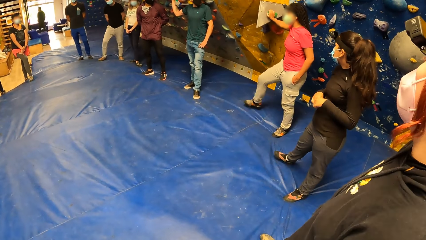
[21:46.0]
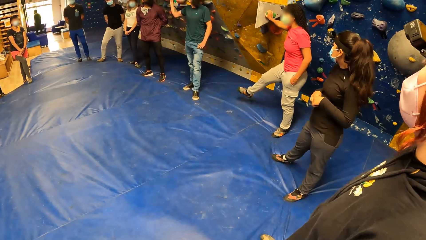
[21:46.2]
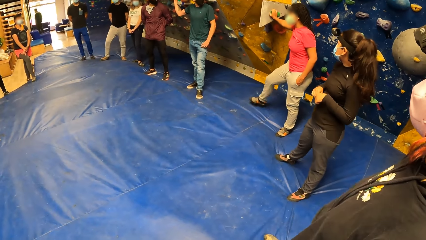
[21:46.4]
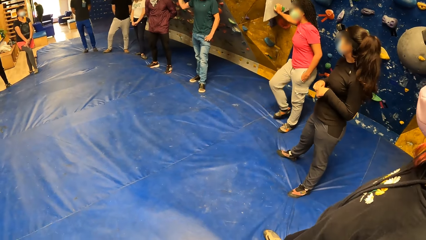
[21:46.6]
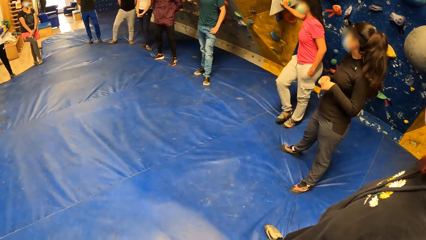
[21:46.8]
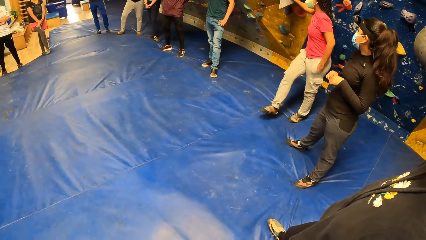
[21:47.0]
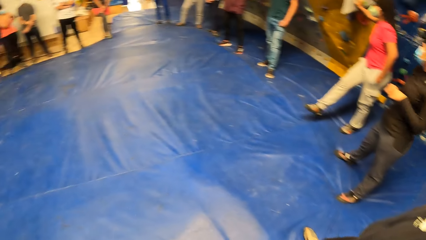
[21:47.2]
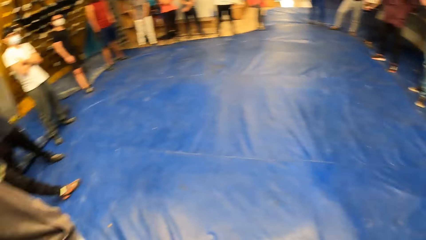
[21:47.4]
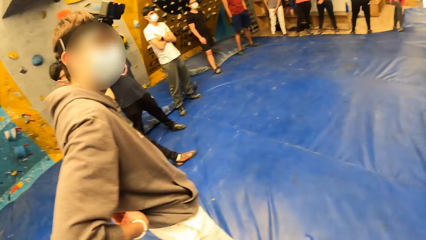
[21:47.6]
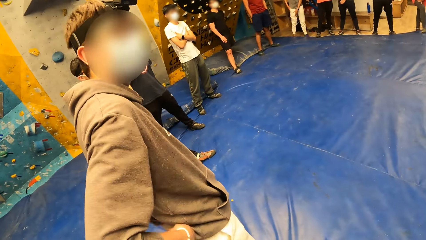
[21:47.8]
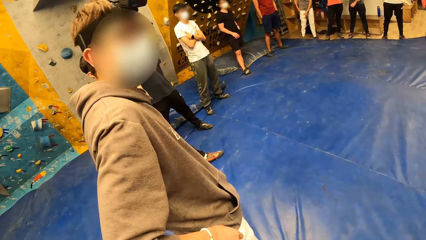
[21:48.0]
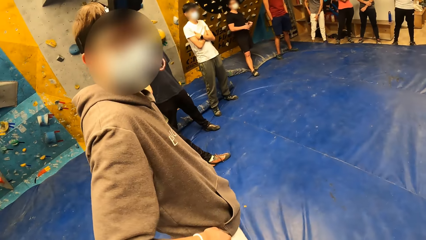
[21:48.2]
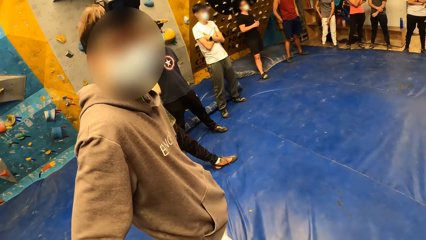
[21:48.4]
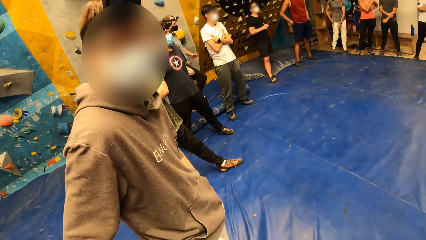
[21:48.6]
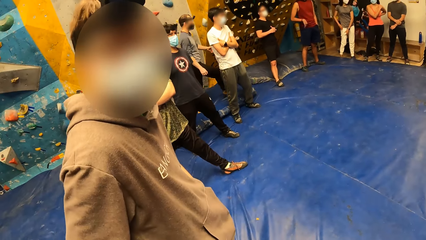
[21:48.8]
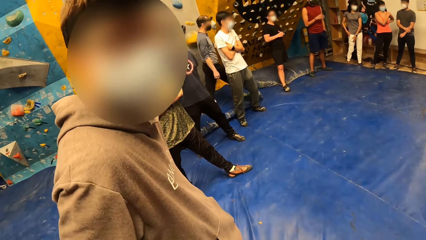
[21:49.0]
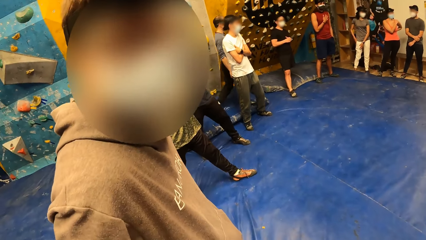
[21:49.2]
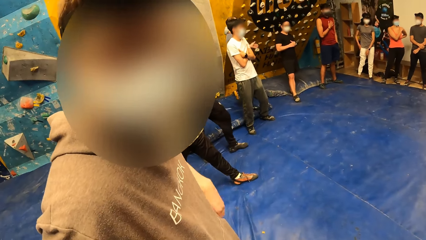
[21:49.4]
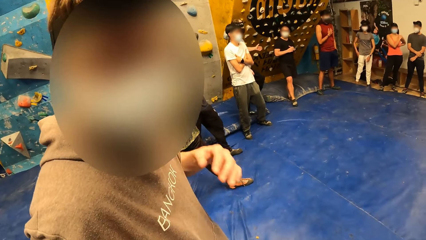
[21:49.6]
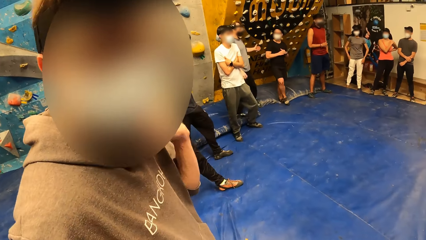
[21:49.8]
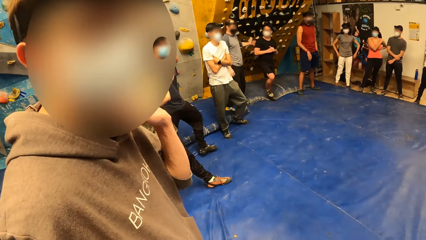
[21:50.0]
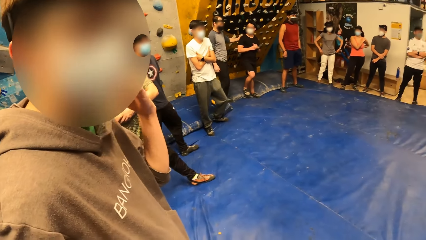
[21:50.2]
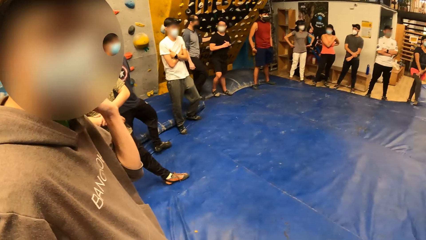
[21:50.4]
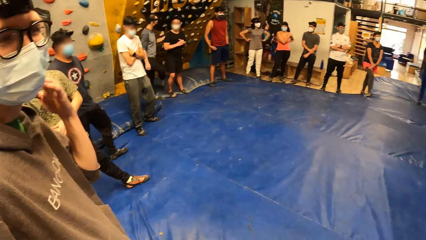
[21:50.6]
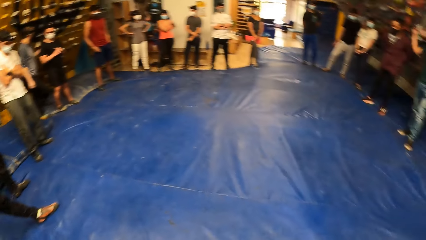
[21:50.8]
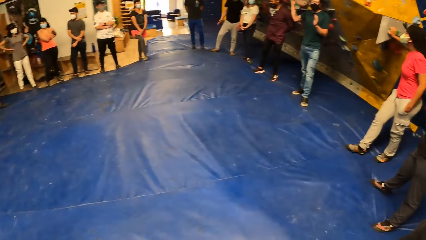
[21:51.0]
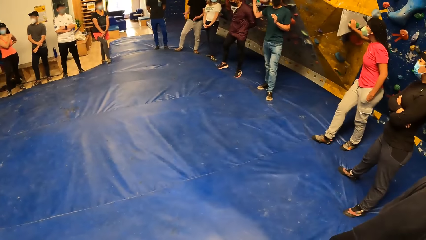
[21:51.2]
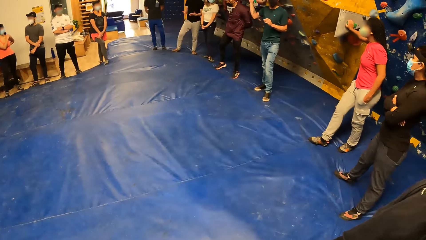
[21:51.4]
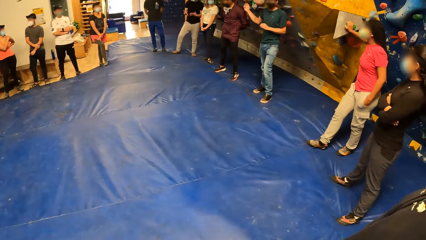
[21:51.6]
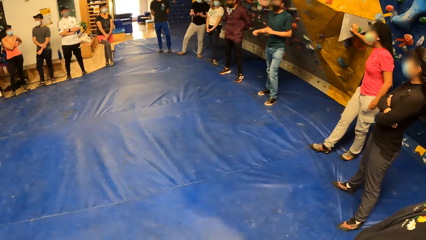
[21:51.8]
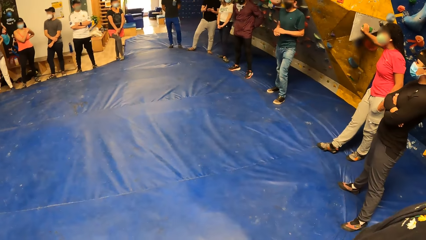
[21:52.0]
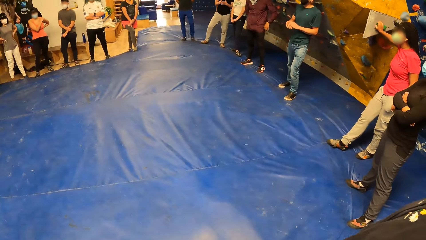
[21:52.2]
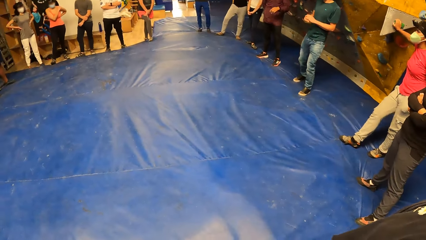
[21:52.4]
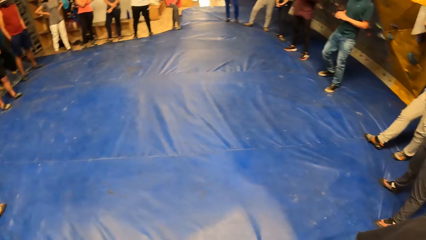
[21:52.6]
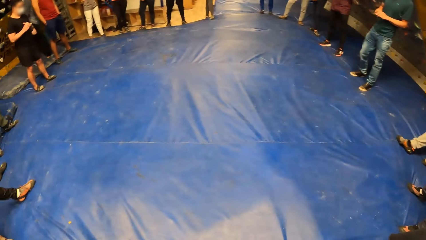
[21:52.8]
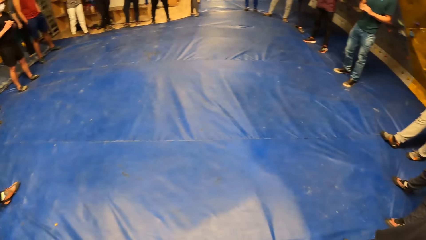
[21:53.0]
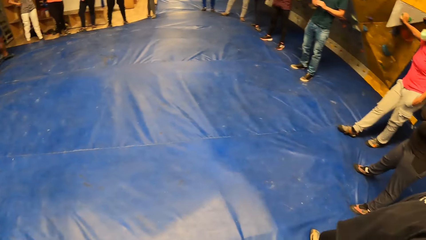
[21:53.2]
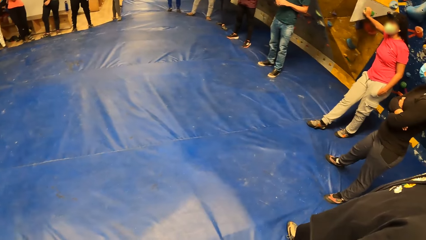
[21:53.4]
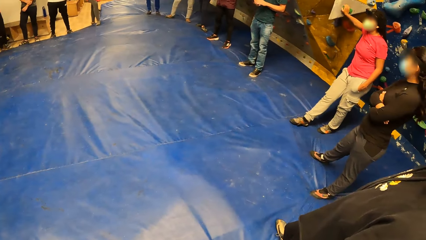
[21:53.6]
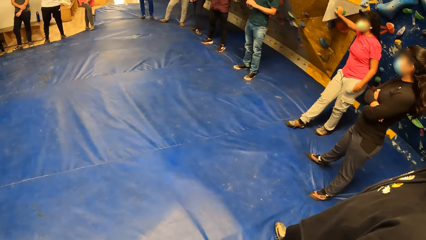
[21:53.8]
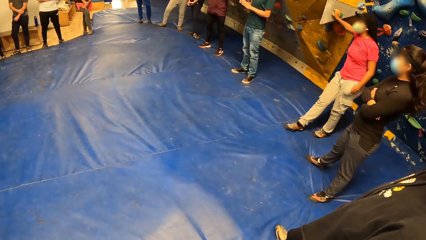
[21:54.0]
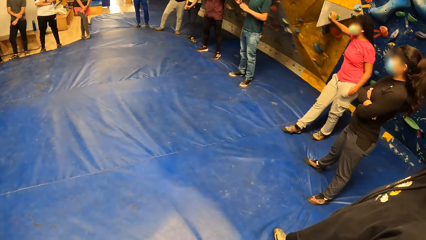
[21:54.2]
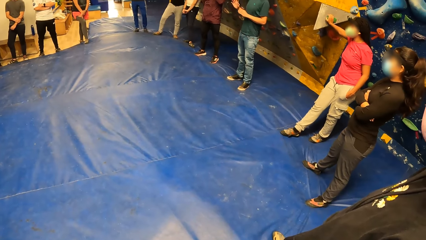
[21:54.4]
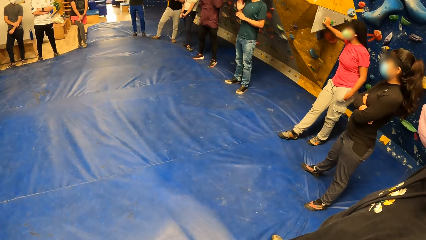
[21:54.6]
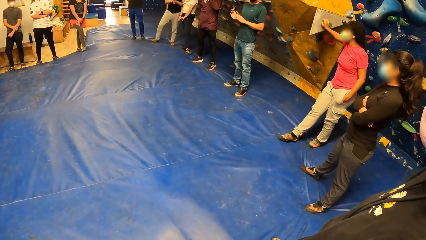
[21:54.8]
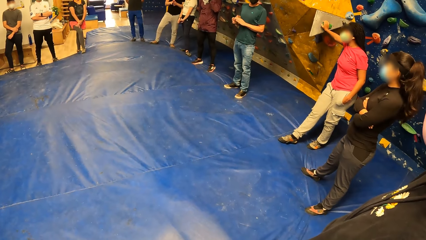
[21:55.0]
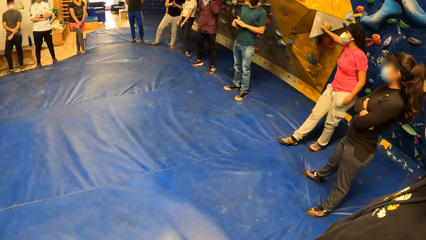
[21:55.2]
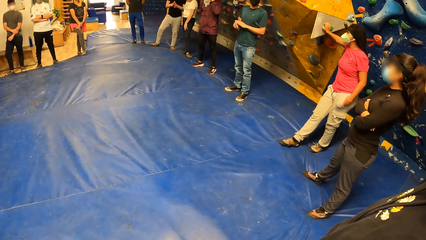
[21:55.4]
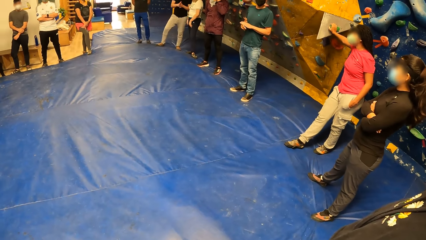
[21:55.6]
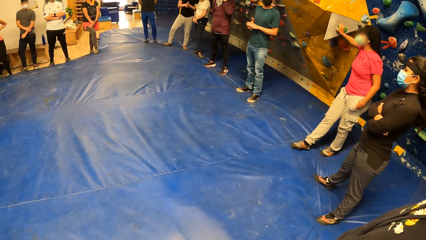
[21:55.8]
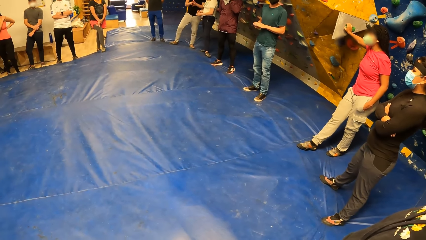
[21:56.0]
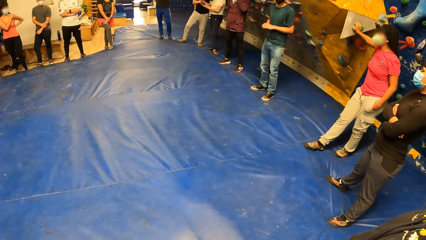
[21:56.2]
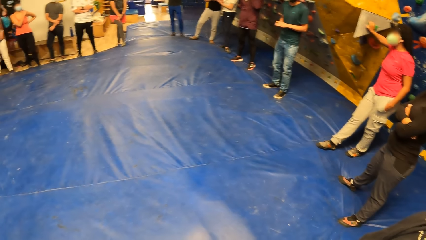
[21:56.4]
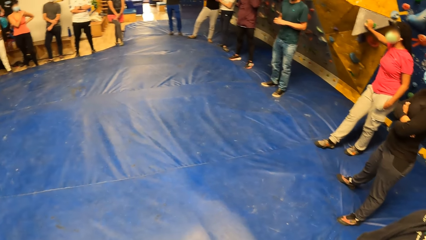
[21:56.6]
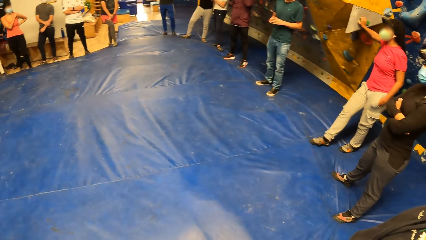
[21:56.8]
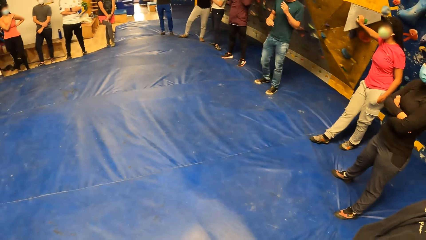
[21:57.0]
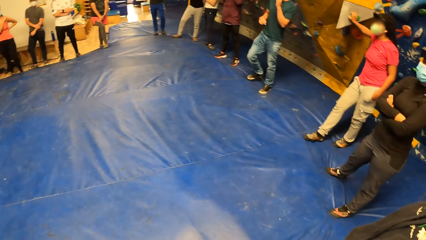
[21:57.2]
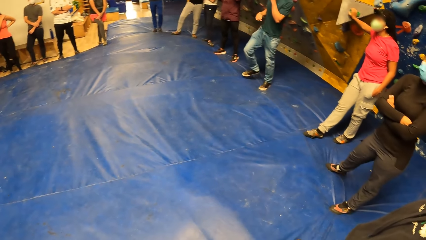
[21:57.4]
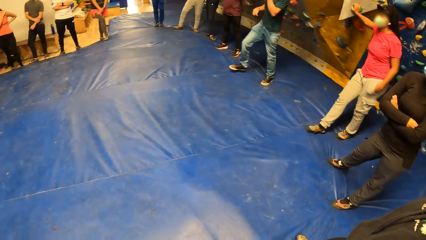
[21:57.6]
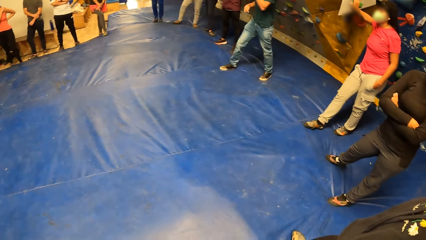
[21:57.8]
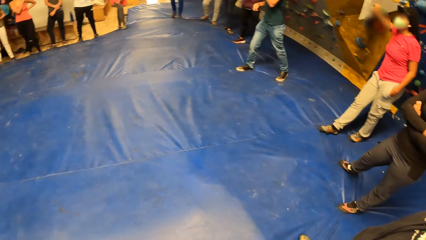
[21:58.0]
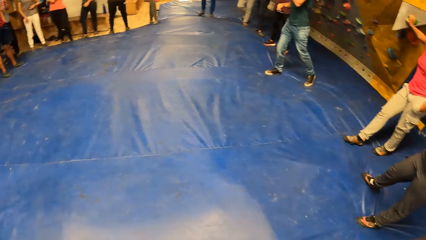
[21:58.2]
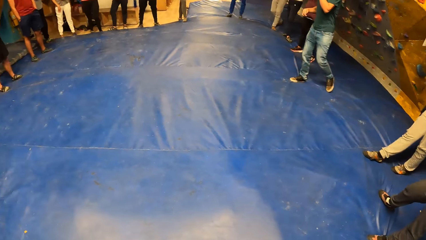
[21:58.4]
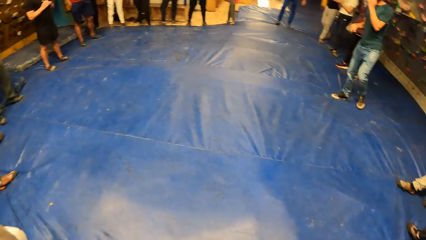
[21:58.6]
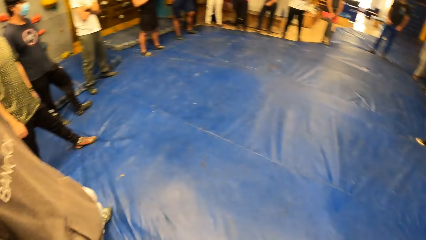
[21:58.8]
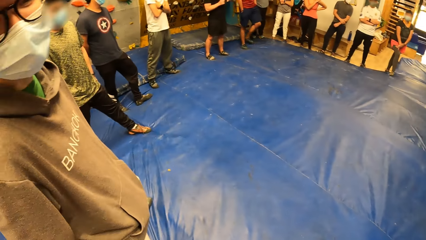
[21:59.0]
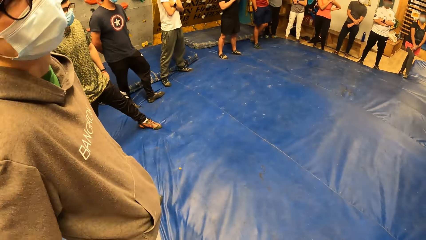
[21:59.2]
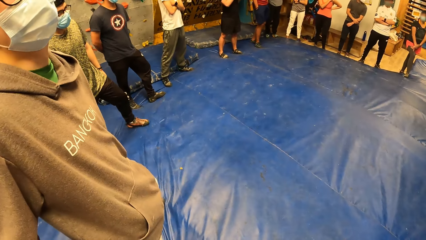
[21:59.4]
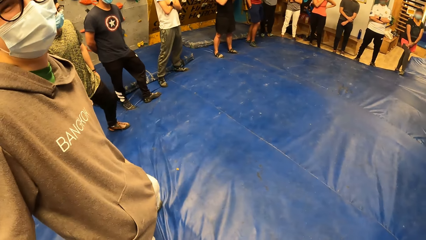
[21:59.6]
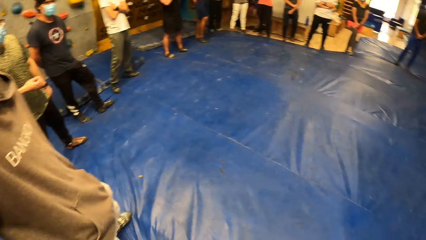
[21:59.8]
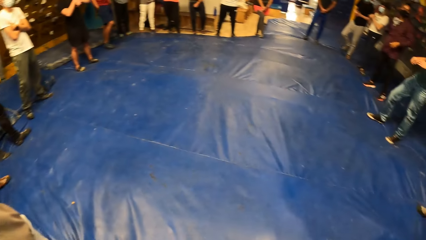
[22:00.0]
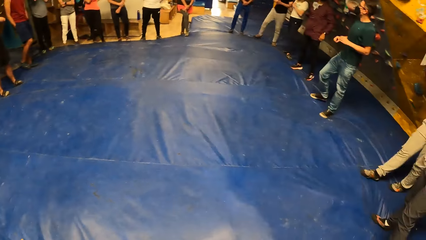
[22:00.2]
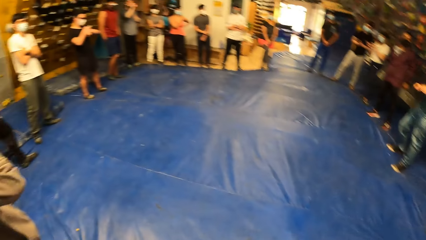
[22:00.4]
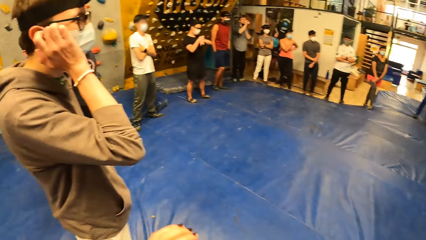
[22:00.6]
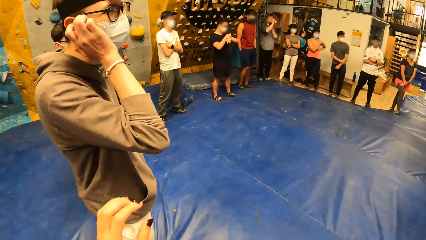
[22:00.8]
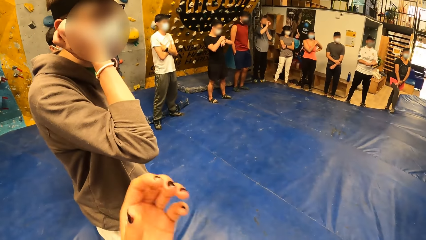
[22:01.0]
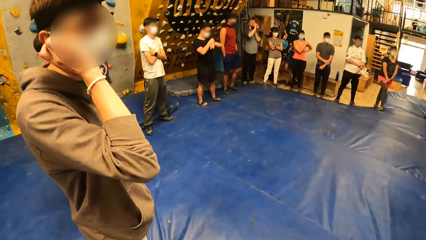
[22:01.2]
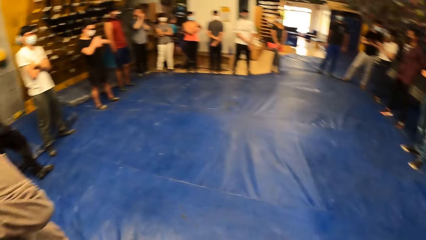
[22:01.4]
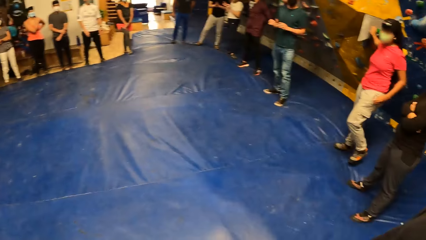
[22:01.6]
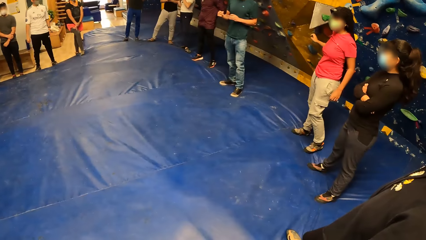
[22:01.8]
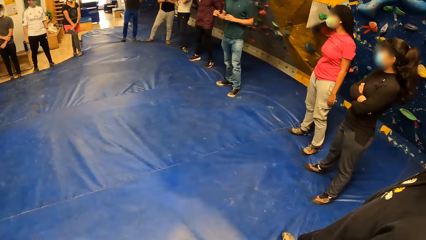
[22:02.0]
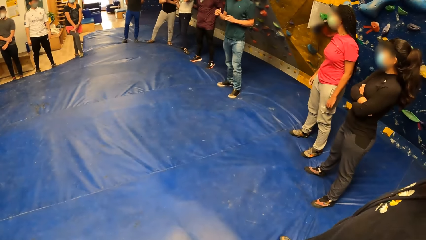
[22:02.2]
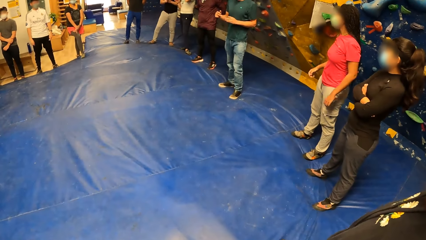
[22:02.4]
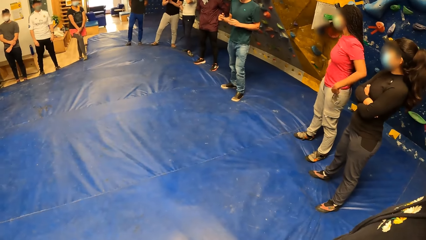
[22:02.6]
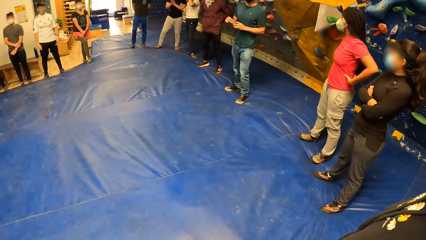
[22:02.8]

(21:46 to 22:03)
The camera wearer interacts with a man. The man scratches his face with his left hand. The camera wearer stares at another man as he explains something with gestures. The first man interacts with the camera wearer. The man scratches his right ear with his right hand.
